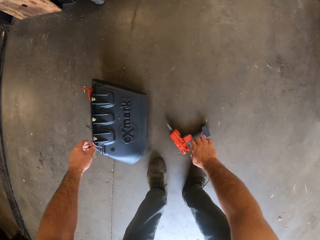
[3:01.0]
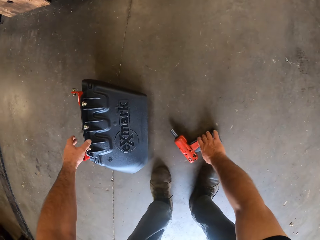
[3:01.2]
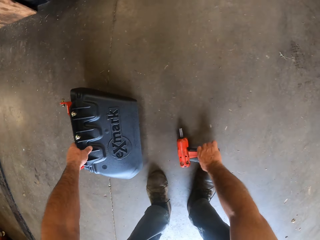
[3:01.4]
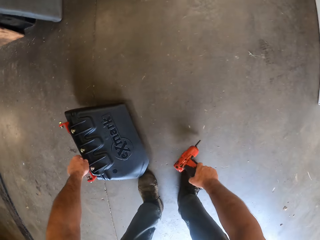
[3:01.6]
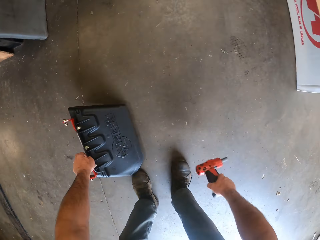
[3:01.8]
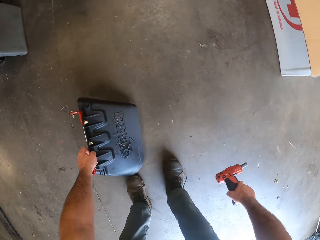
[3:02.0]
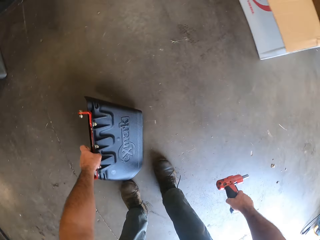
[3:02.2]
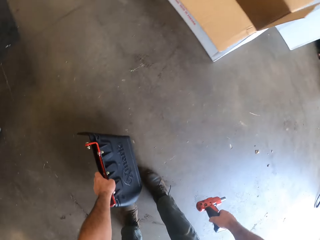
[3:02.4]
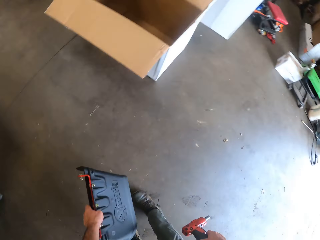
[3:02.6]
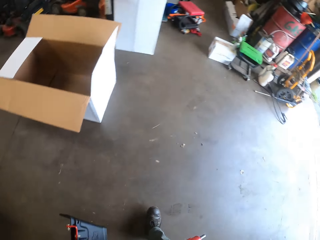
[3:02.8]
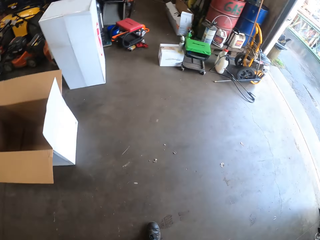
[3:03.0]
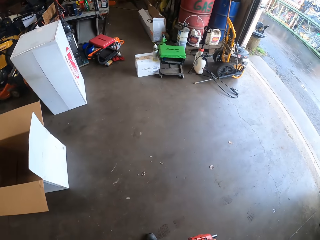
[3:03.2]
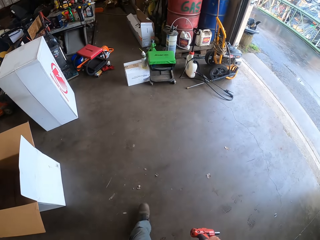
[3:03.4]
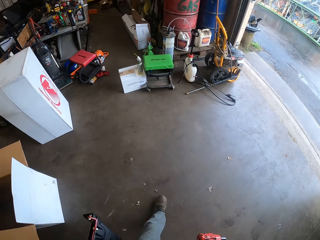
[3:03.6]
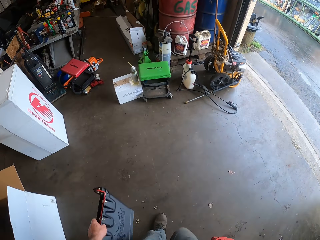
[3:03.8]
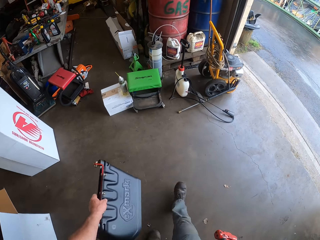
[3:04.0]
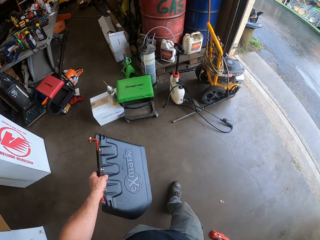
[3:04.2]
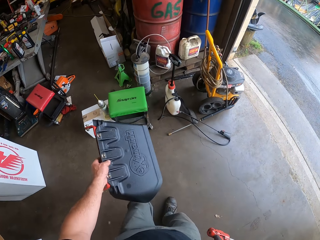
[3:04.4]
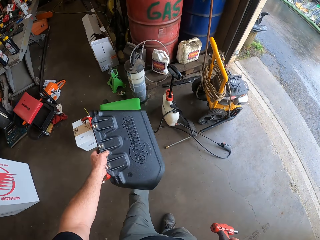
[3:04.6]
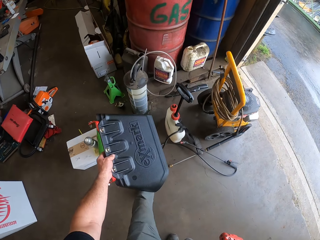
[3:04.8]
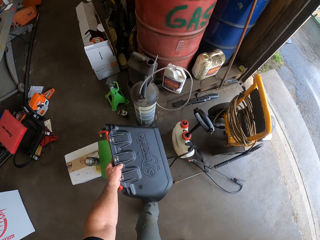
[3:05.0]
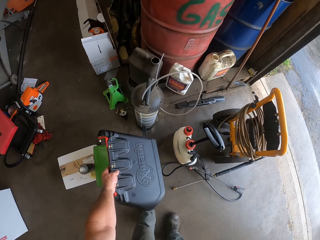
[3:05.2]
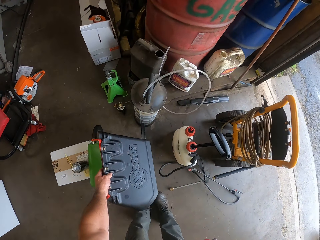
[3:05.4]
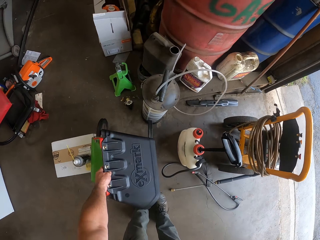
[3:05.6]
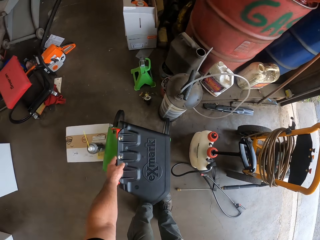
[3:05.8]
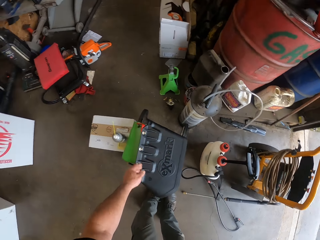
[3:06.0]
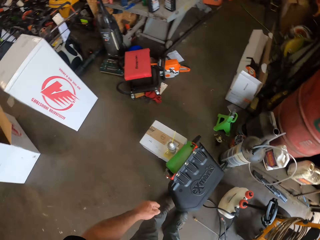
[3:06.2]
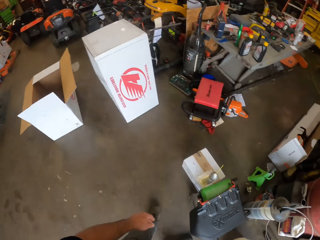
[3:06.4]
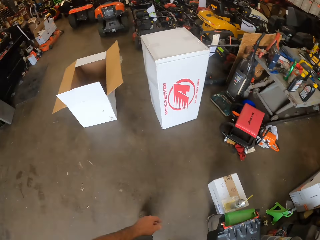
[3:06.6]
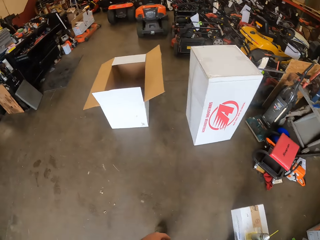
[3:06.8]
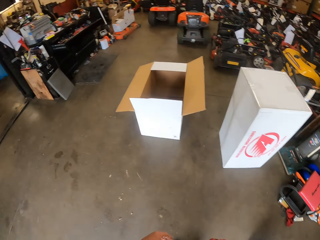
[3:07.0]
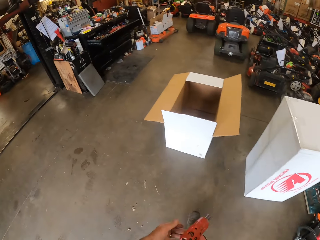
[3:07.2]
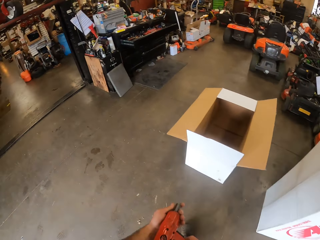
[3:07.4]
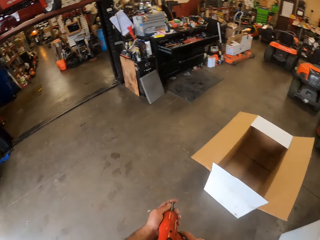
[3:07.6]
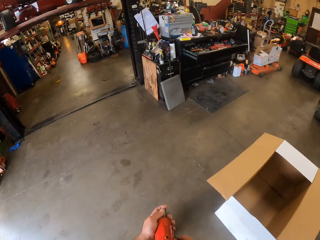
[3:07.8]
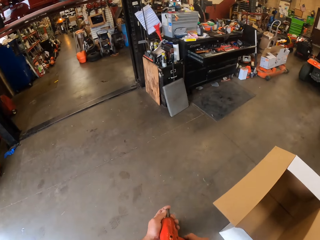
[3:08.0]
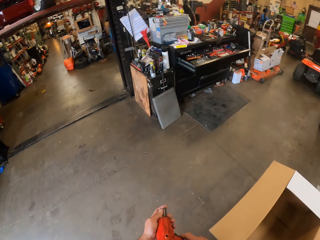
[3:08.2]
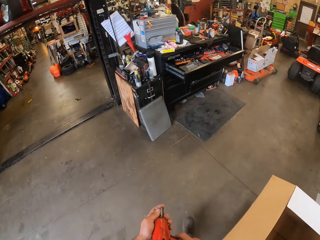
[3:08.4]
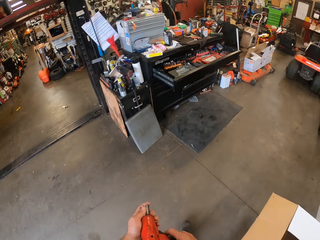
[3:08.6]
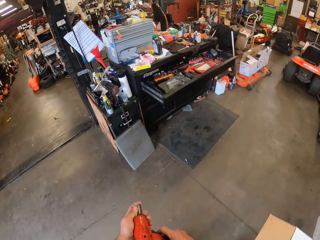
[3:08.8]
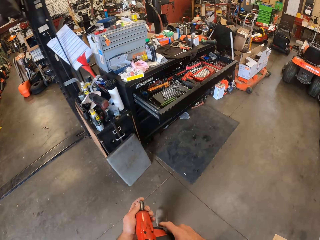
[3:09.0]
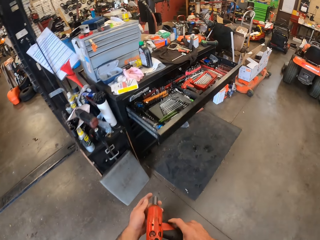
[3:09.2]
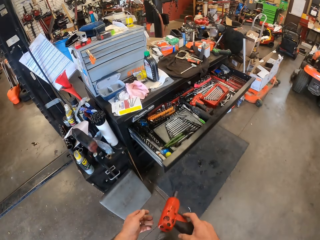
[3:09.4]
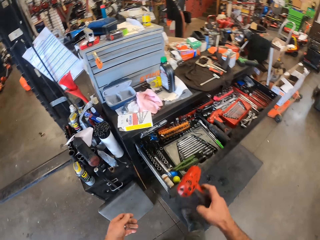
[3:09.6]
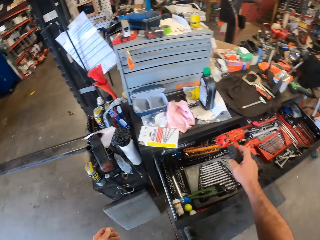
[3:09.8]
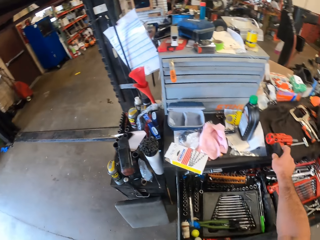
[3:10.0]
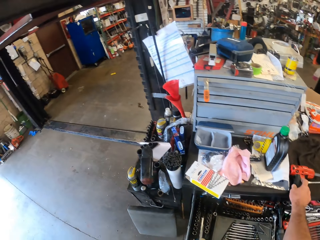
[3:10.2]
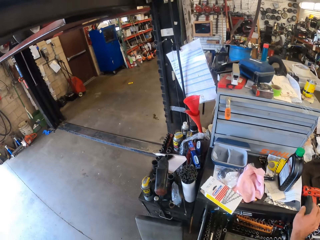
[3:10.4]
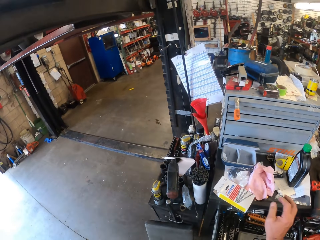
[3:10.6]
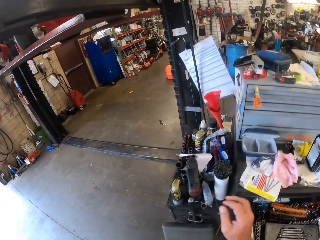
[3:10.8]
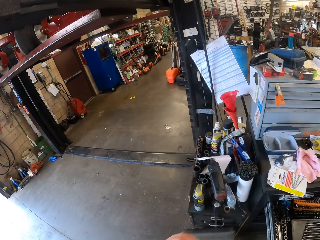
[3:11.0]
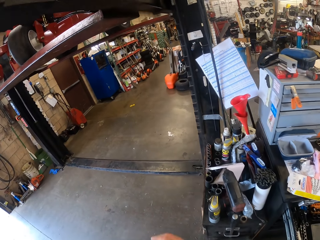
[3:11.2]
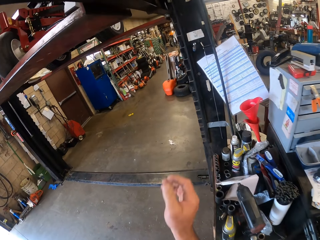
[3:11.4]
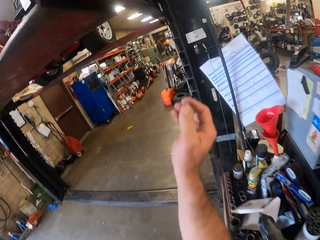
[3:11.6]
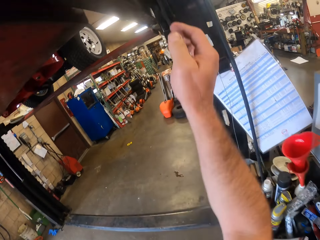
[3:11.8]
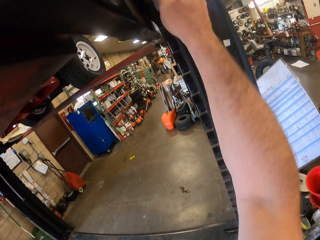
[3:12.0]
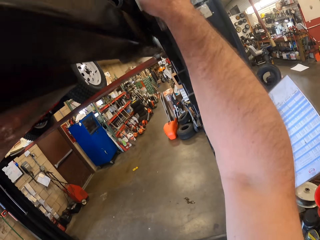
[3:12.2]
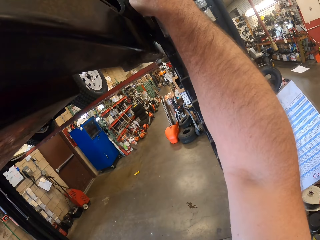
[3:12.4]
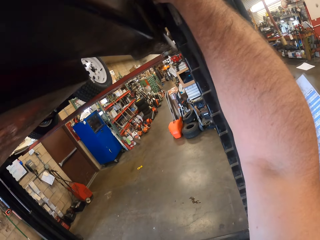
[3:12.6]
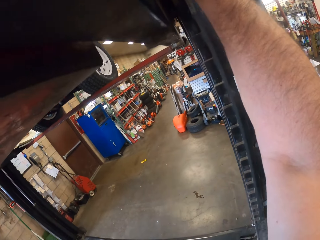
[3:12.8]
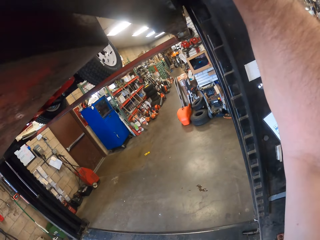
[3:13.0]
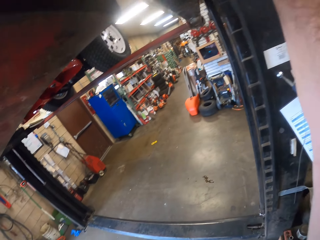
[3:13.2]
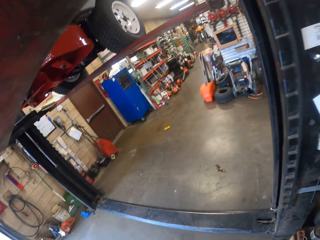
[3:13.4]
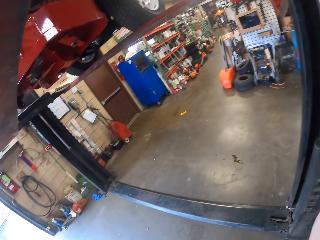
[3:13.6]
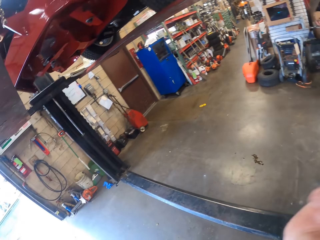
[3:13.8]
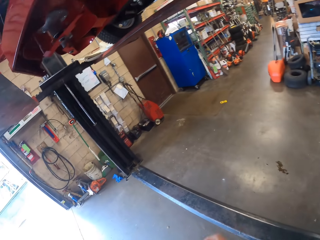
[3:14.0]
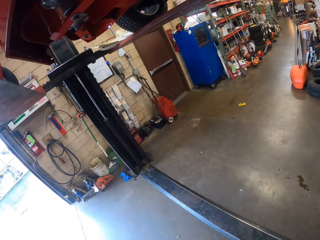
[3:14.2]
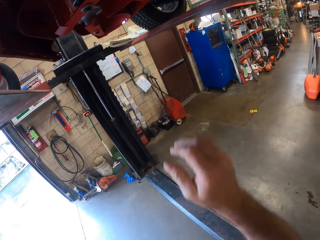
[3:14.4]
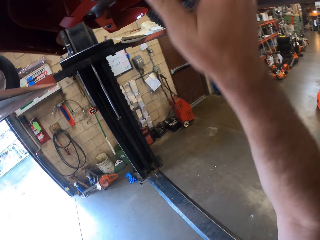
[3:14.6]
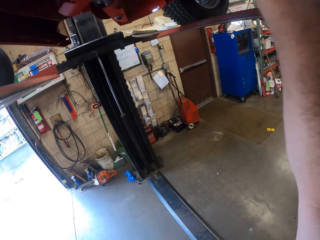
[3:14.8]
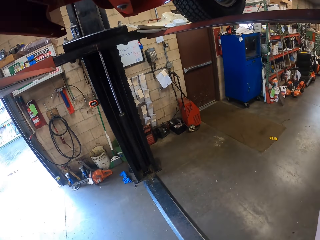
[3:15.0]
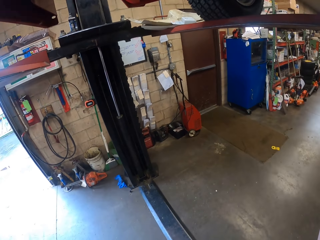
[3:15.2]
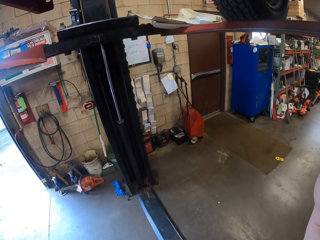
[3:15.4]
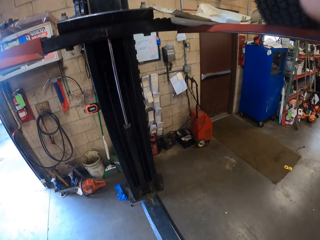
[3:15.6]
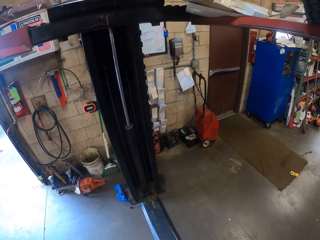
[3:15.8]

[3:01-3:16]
The camera wearer picks up the flap on the floor with his left hand. He picks up the bolt tightening machine on the floor with his right hand. He walks around the garage. He drops the flap on a stool. He walks around the garage. He drops the bolt tightening machine on the tool cabinet. He checks a lawn mower suspended on an autolift with his right hand. He operates the hydraulic lift and walks around the garage.

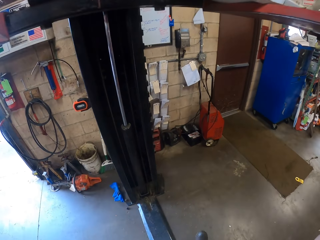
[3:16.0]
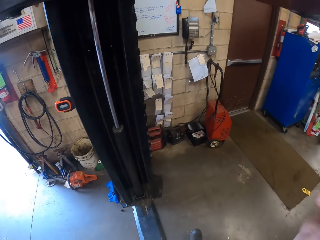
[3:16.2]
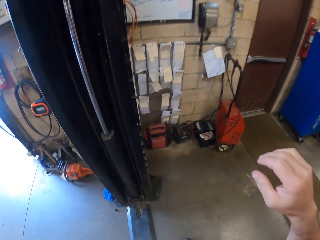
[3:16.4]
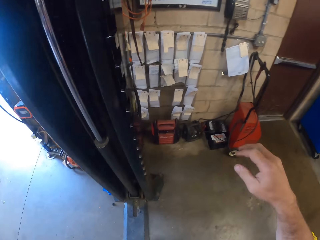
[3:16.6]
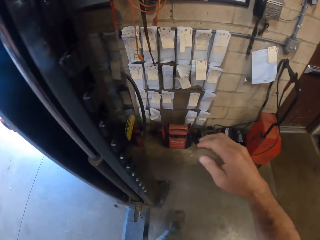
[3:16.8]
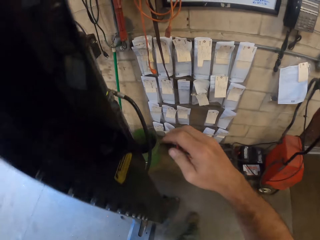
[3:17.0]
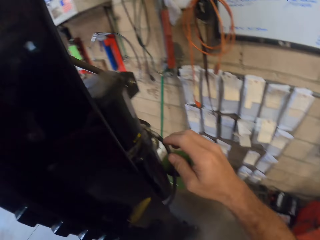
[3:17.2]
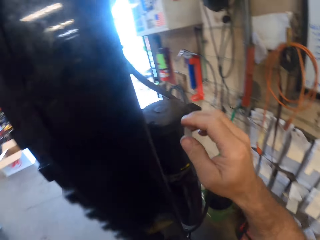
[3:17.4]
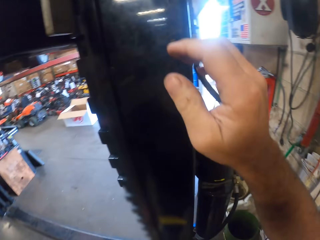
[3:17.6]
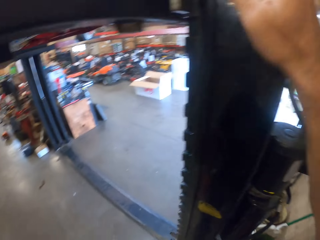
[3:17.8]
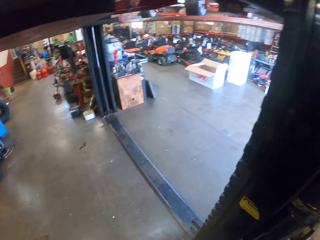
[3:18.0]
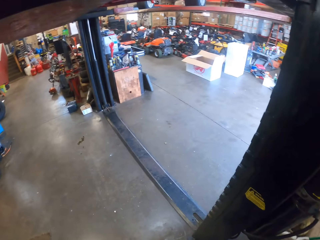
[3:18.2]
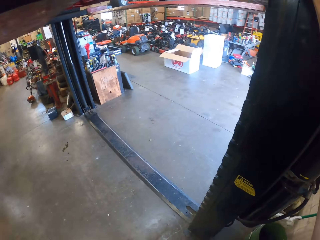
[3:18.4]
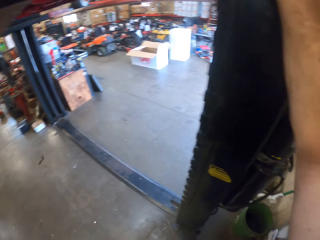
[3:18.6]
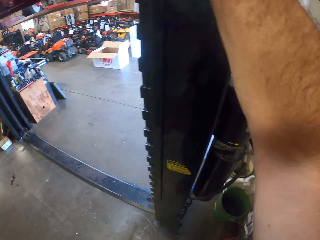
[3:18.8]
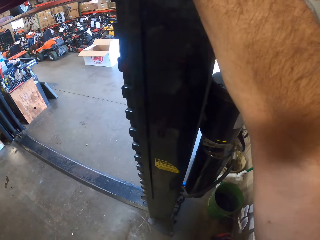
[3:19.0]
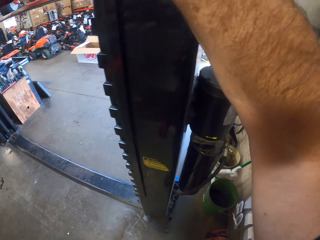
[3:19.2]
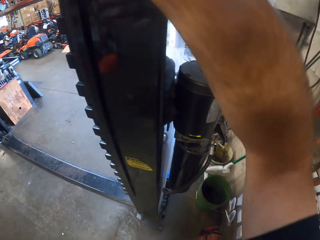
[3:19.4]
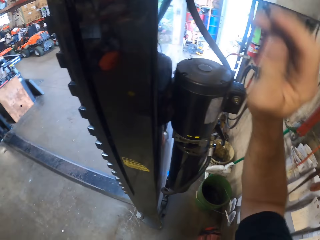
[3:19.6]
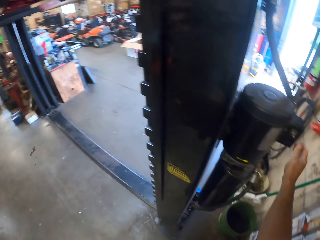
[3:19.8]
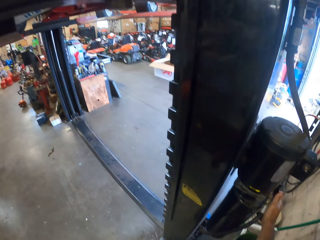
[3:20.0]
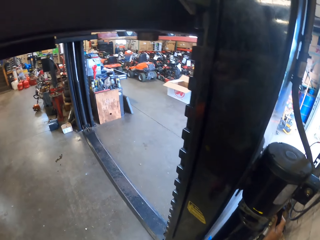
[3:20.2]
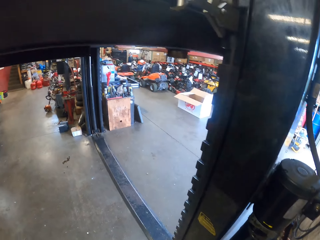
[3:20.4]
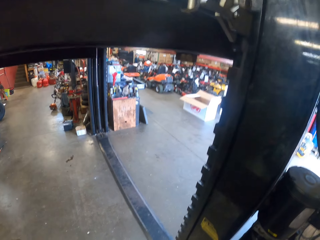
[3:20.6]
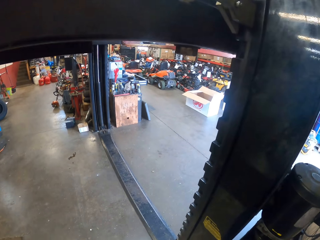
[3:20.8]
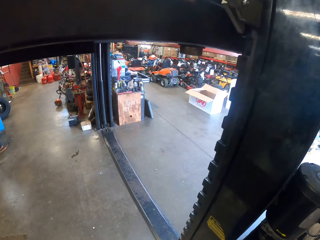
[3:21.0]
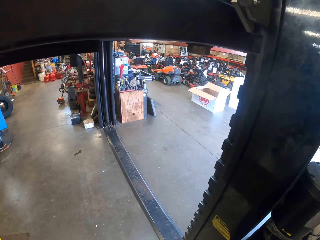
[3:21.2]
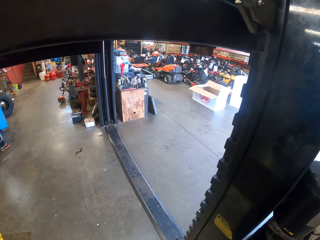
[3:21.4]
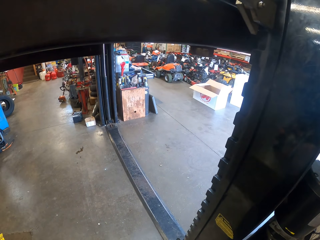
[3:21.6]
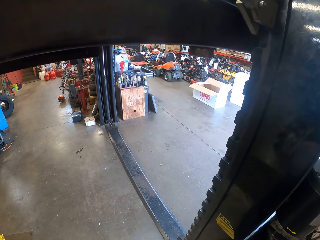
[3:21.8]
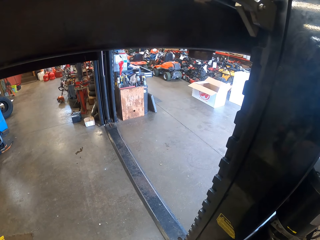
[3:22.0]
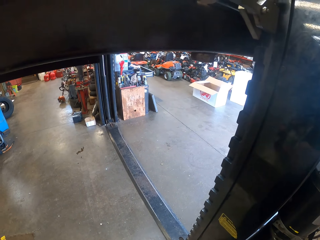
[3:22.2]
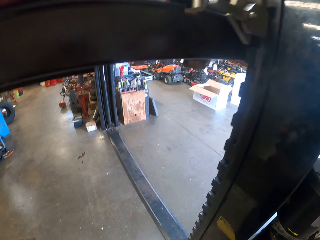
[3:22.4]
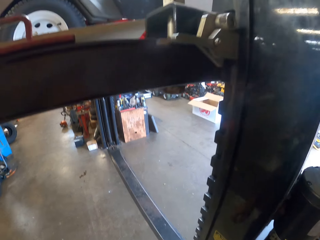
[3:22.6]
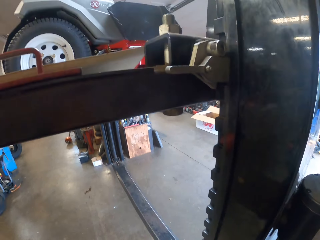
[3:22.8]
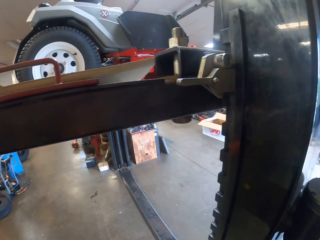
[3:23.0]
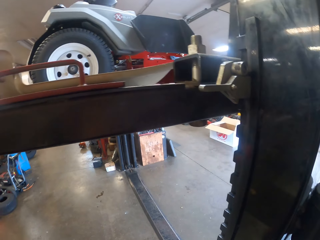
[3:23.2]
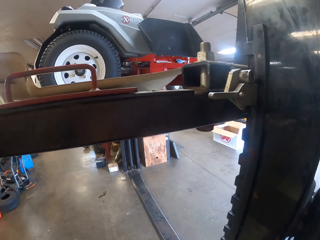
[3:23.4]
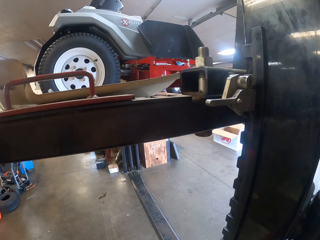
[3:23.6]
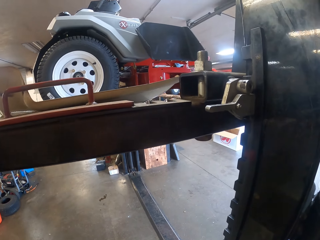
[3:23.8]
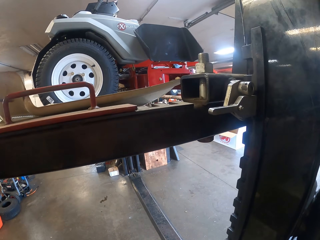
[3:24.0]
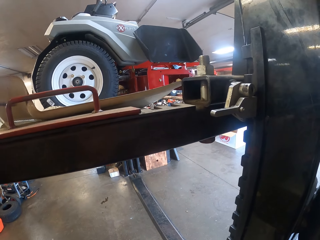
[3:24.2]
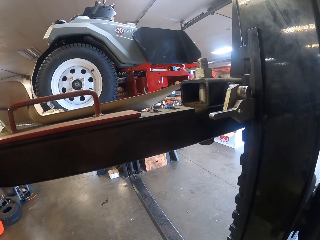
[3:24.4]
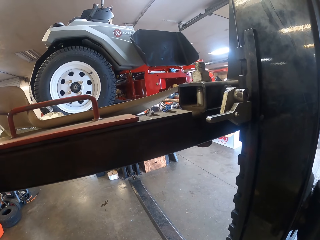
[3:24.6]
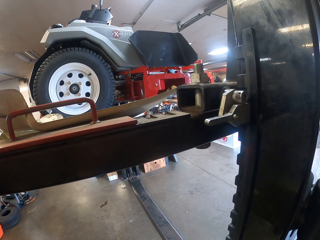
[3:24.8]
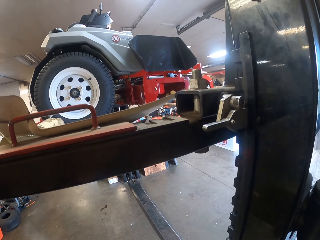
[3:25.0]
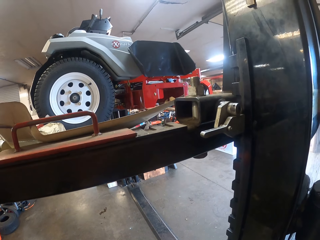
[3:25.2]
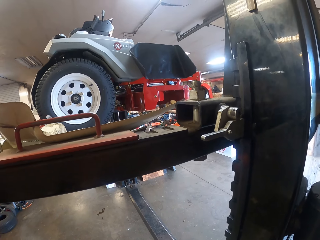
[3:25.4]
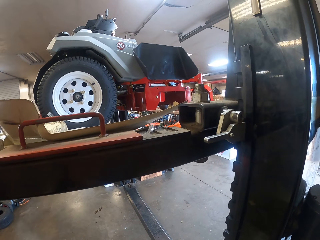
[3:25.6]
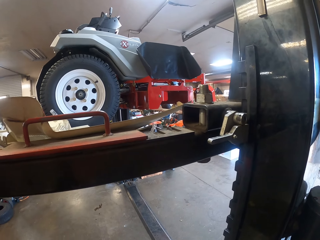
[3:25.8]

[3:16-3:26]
The camera wearer operates the hydraulic lift. He lowers a lever along the column of the autolift with his right hand.
